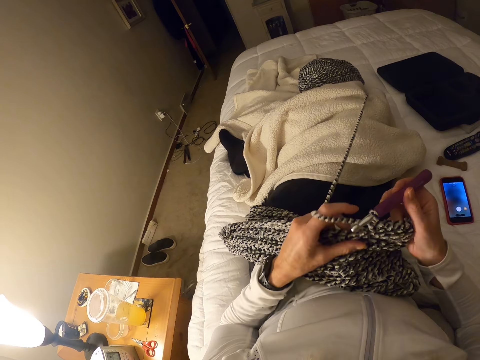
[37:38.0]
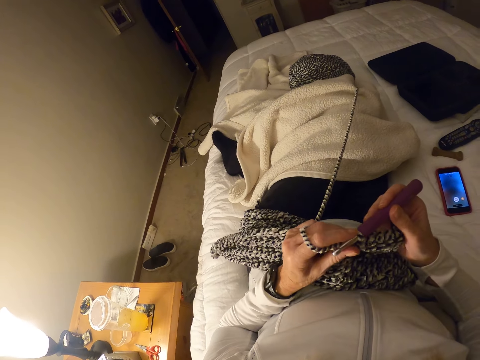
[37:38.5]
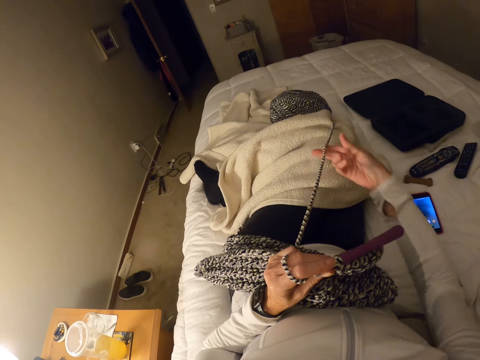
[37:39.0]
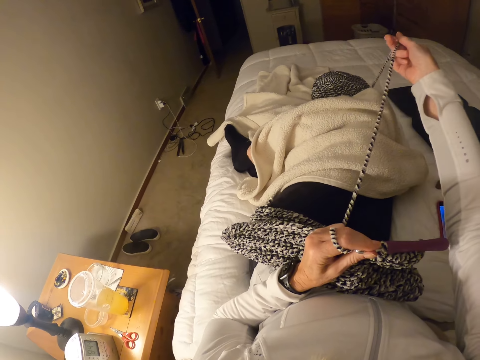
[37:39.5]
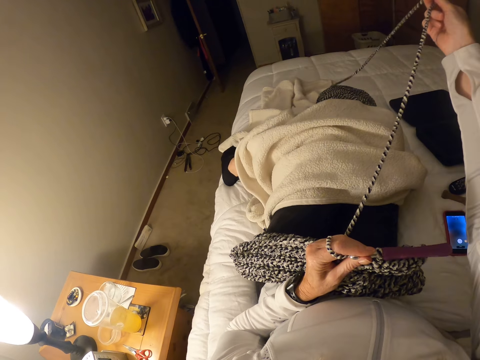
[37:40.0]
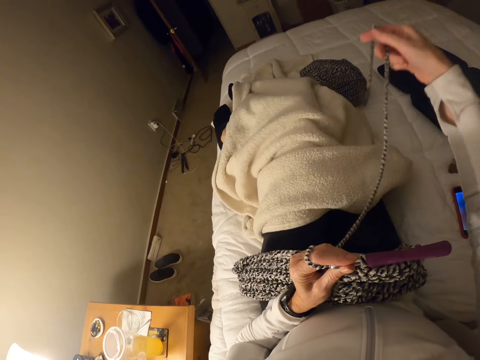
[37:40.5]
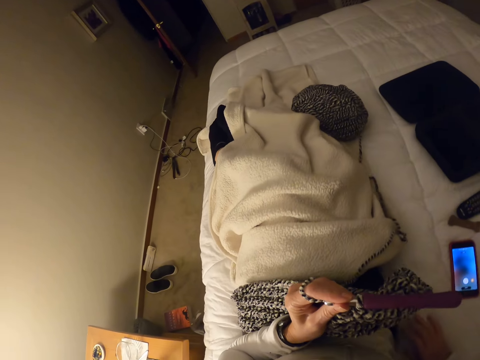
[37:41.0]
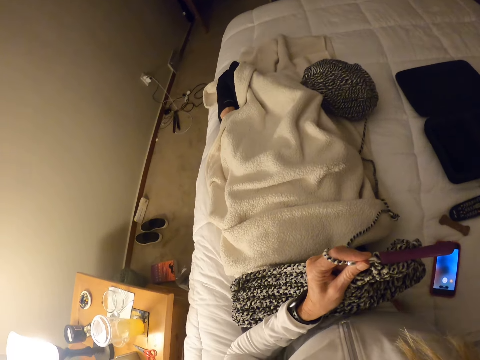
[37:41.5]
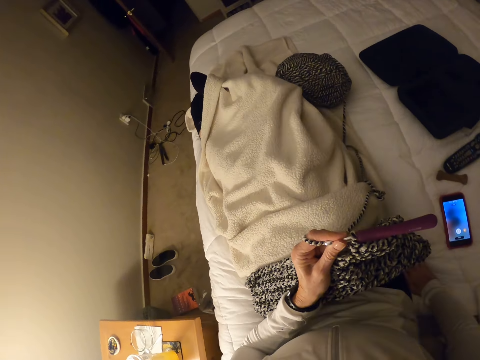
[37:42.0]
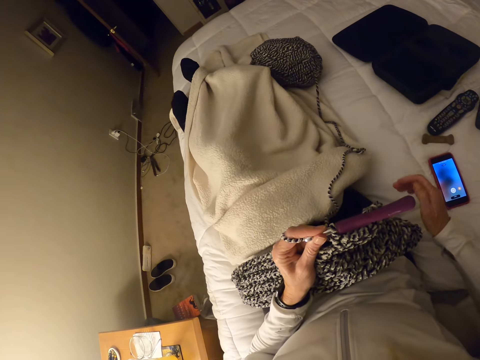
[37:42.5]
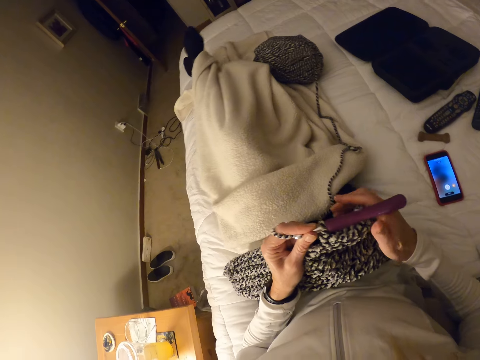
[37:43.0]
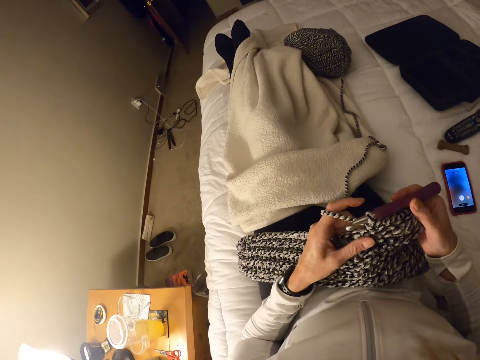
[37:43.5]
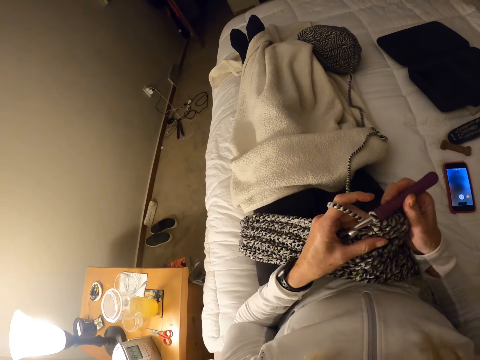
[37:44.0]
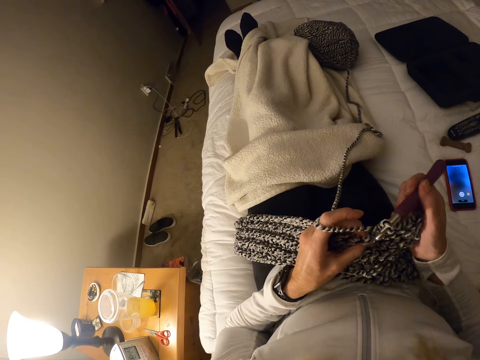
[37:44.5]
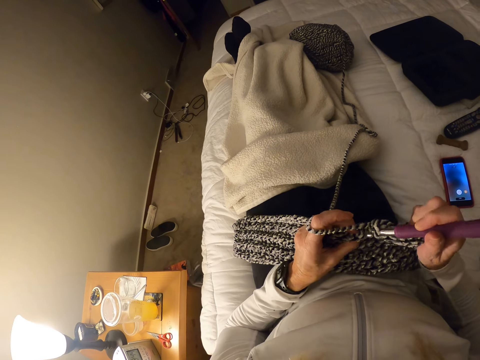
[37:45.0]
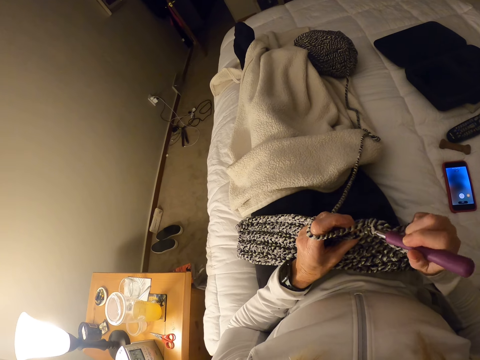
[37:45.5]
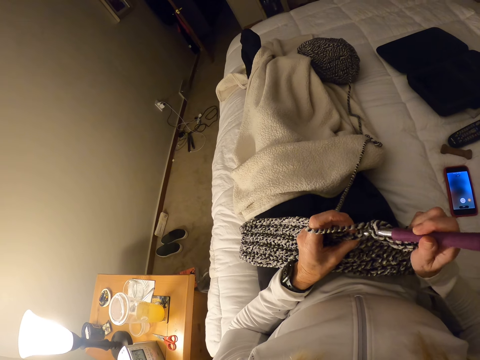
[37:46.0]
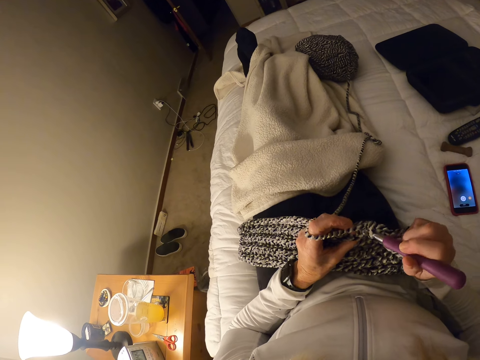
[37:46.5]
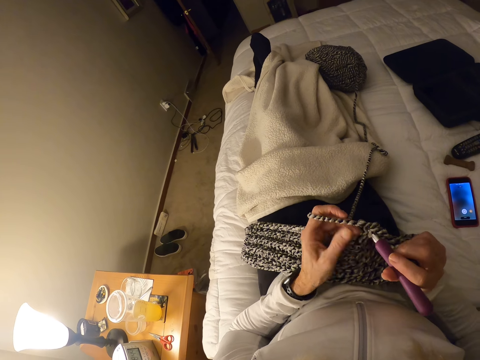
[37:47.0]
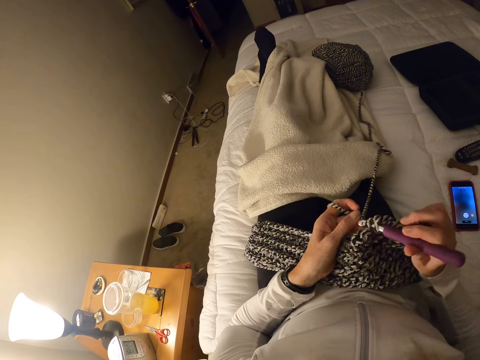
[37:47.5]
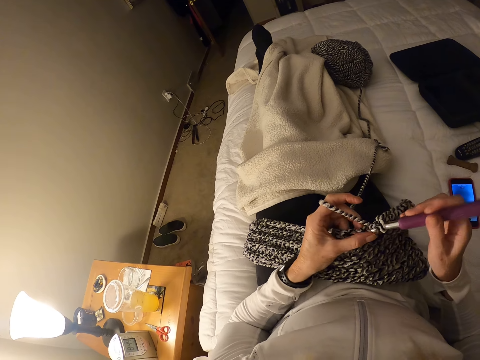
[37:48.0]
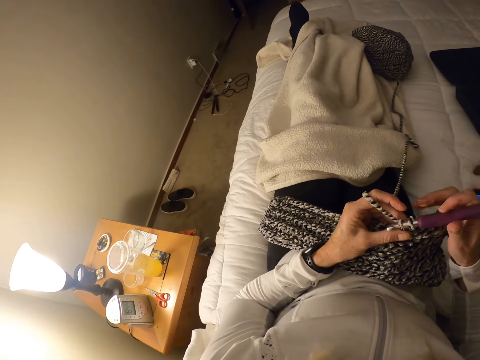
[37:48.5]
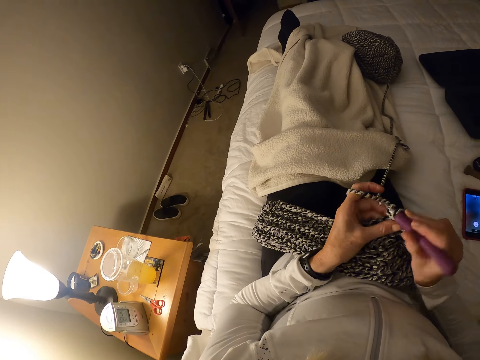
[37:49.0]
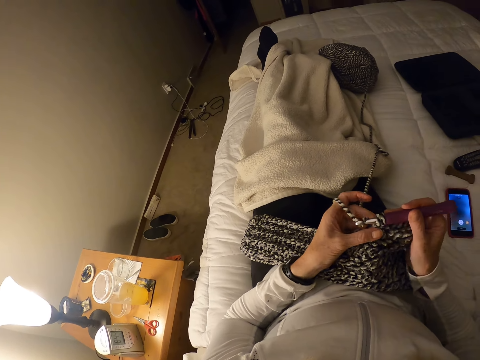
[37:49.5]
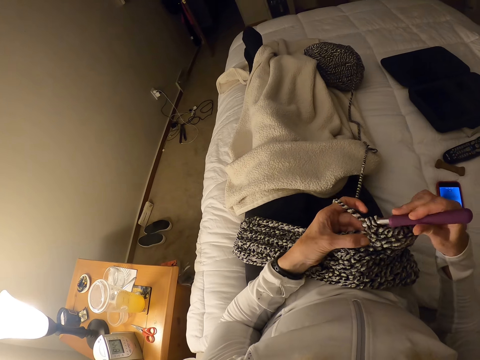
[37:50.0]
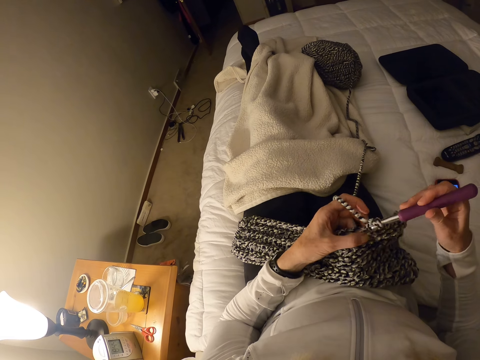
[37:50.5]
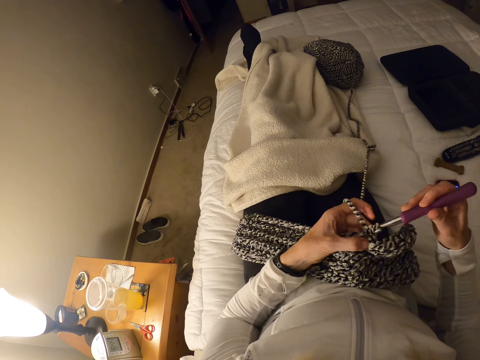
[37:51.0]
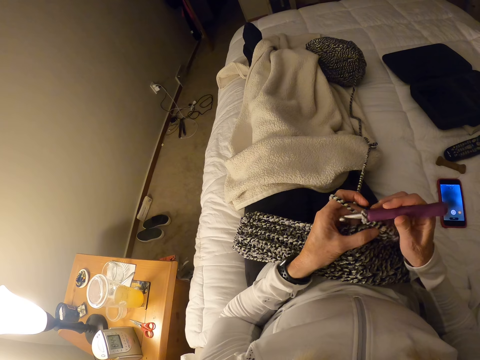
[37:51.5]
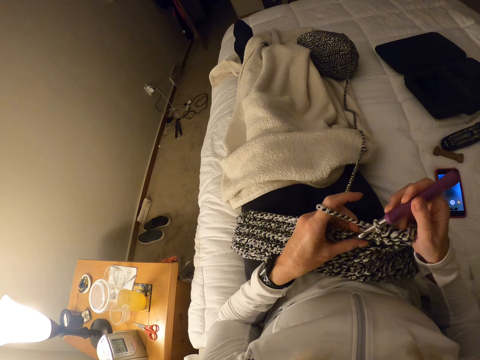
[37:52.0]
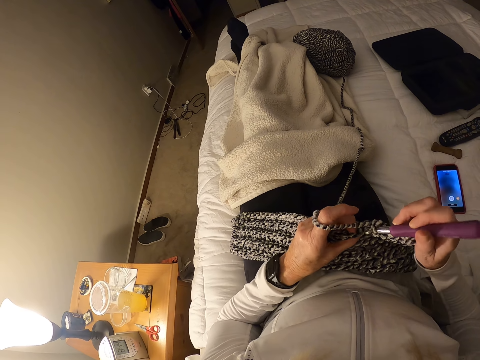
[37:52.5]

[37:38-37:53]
The camera wearer touches the knitting thread. They pull a thread from the yarn. They adjust their sitting position. They hold the crochet hook. They crochet the crochet cloth.

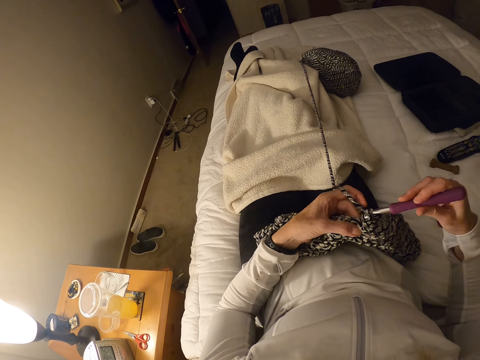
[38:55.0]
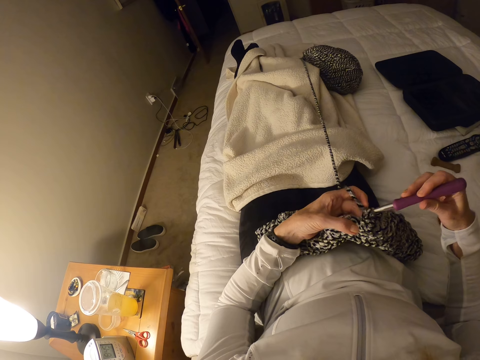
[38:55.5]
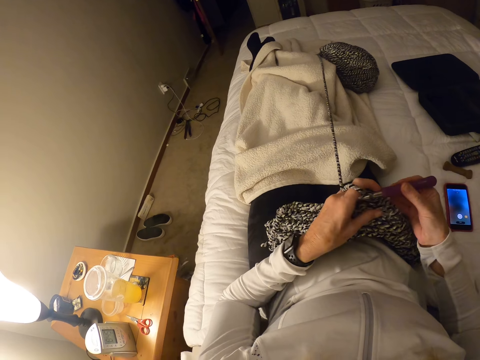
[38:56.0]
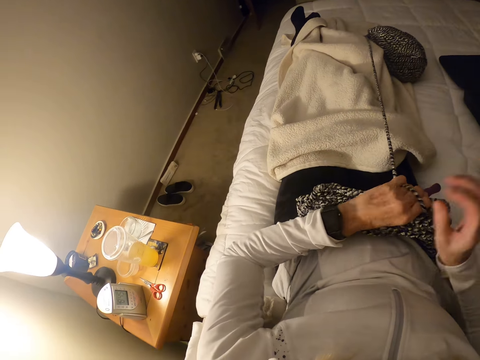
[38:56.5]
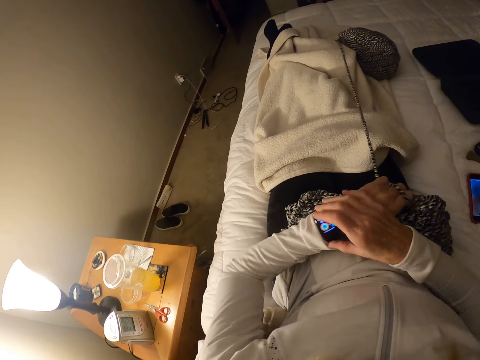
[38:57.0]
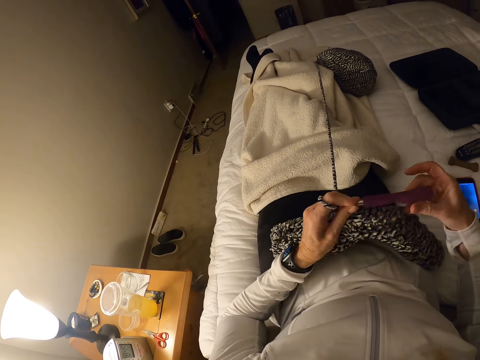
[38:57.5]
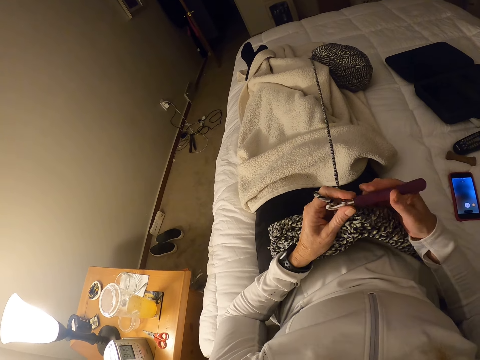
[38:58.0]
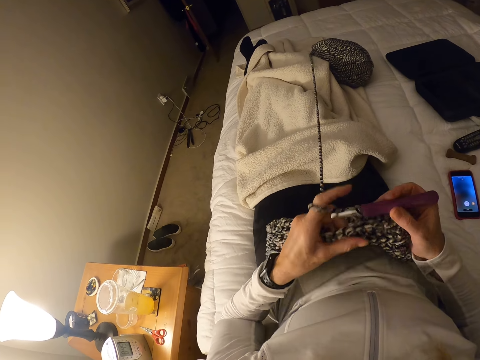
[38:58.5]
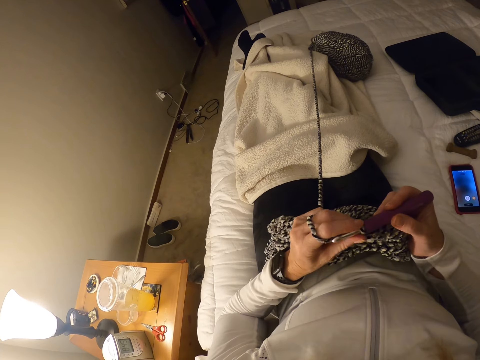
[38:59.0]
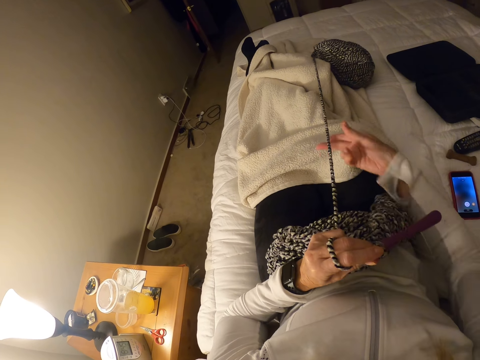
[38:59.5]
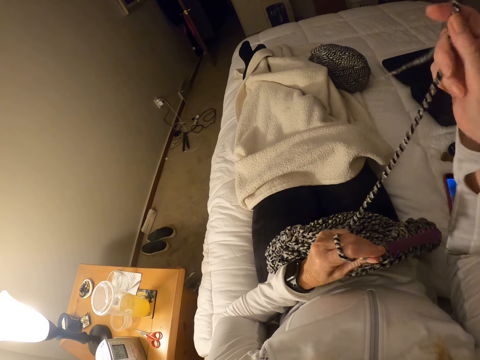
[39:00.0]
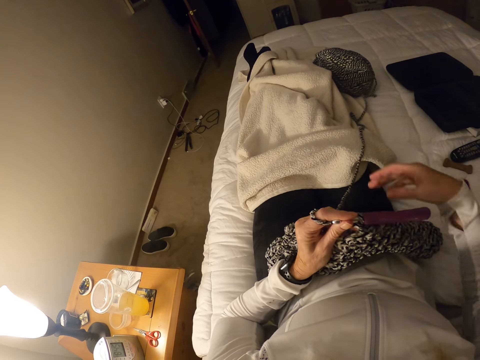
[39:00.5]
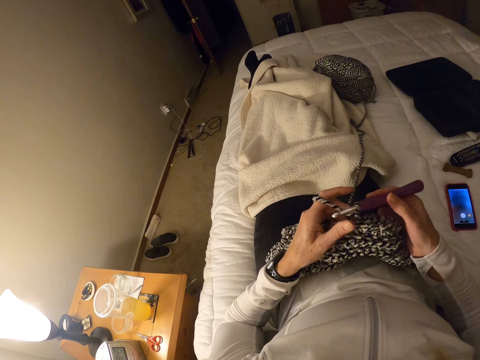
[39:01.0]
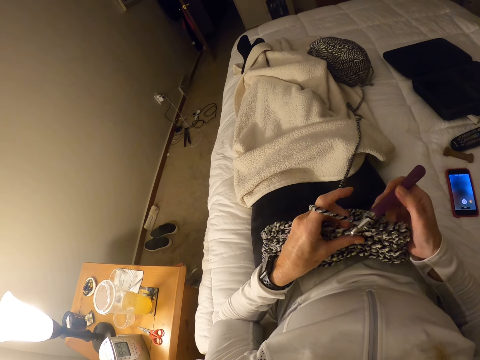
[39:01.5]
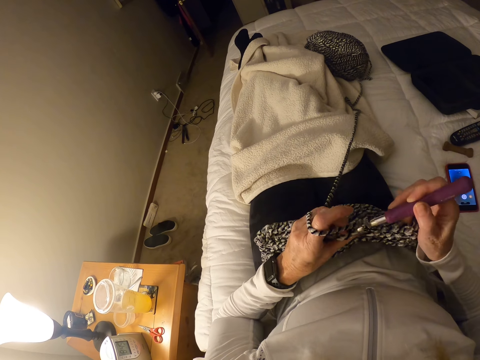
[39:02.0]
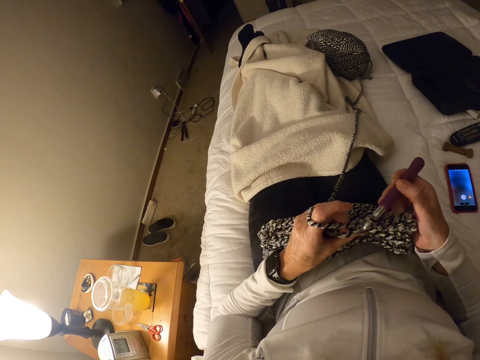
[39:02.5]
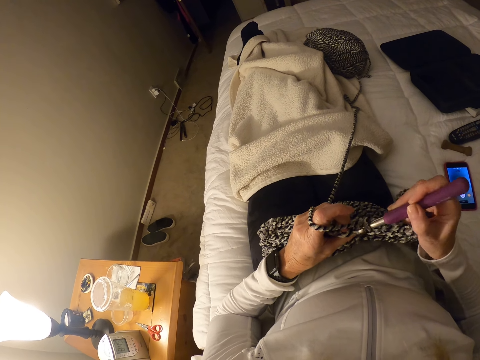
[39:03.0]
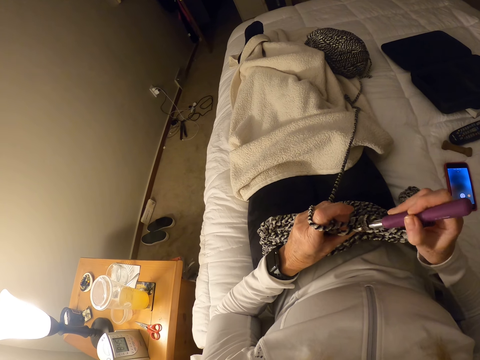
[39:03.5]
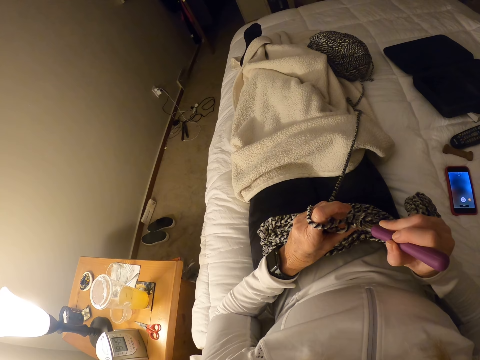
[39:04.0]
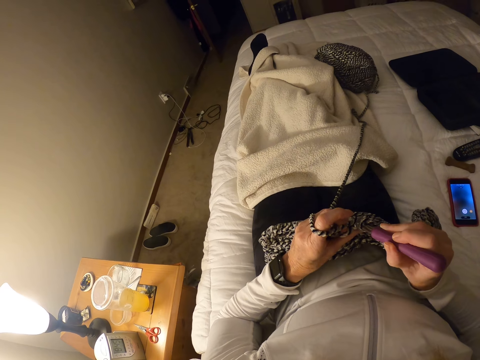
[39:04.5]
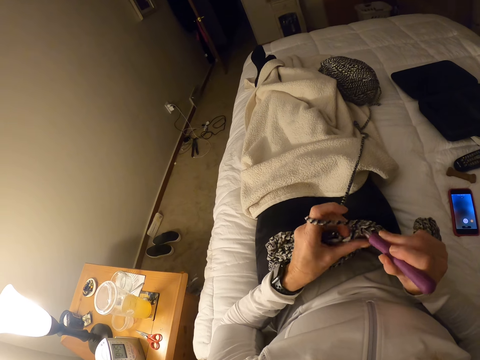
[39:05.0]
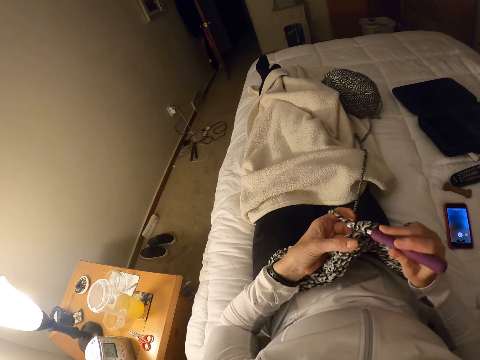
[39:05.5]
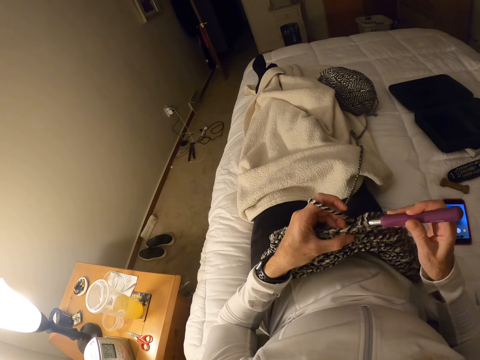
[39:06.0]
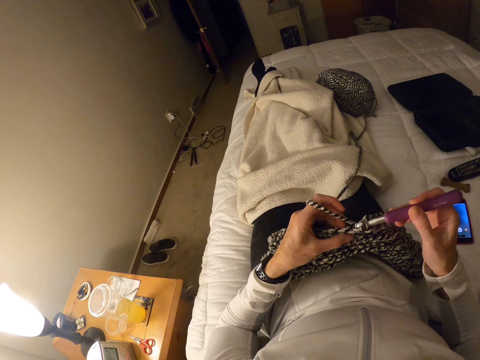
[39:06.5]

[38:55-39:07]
The camera wearer checks the watch. They touch the wrist watch. They hold the crochet hook. They knit with the crochet hook. They touch the knitting thread. They pull a thread from the yarn. They hold the crochet hook. They knit with the crochet hook. They crochet the crochet cloth.
